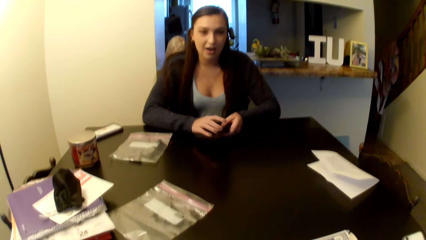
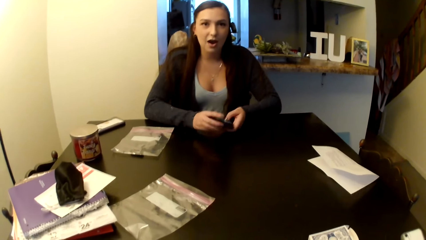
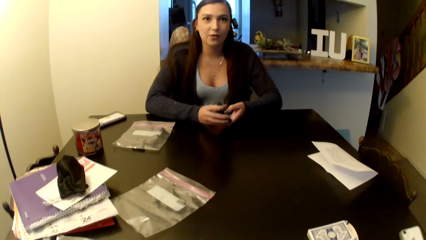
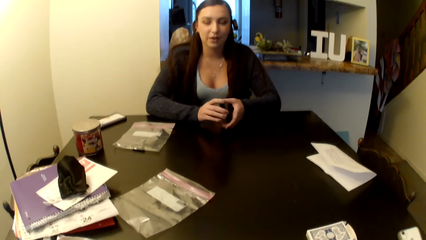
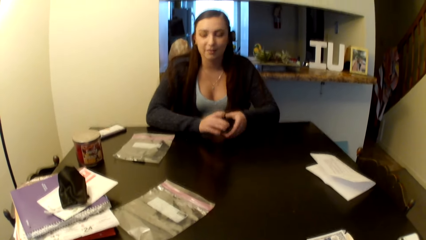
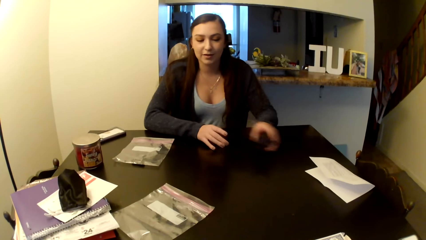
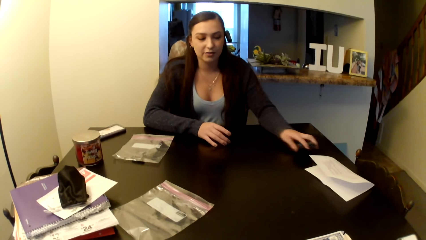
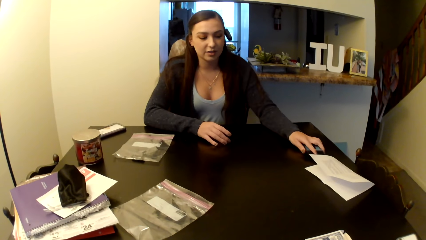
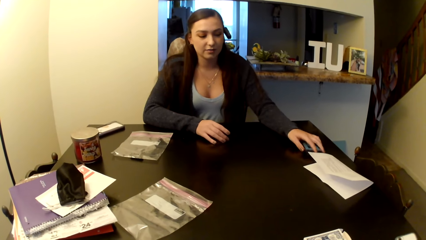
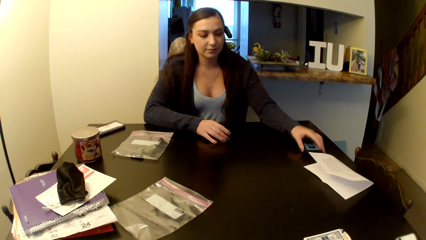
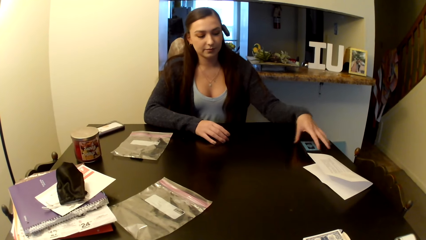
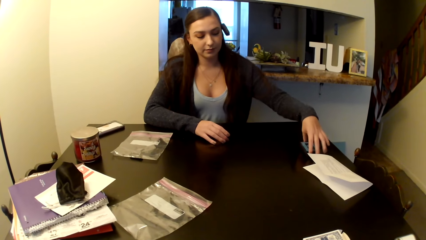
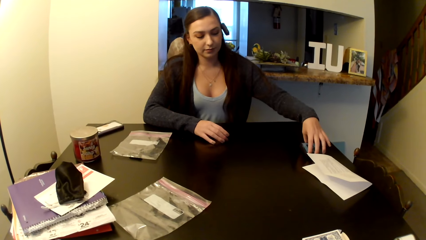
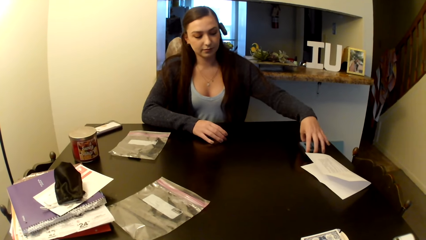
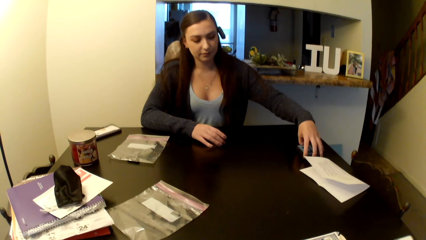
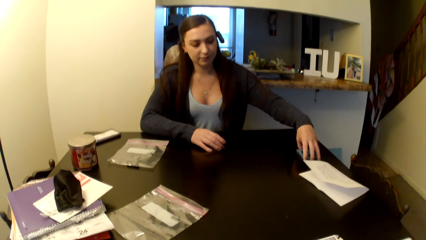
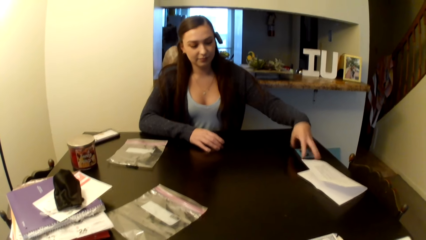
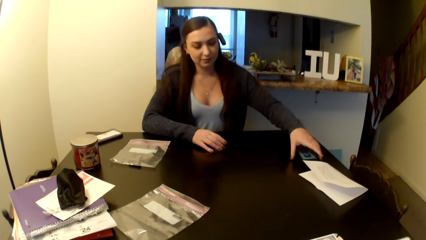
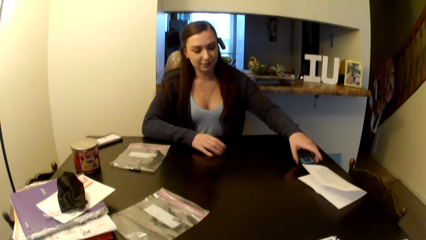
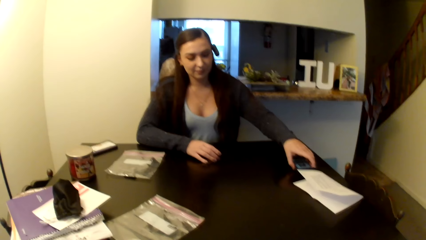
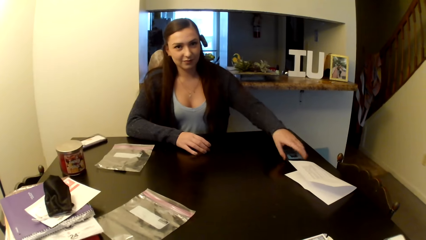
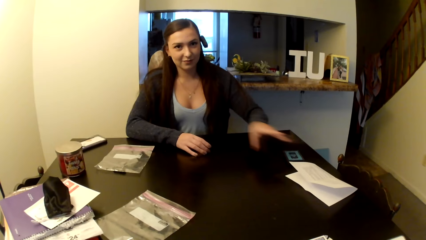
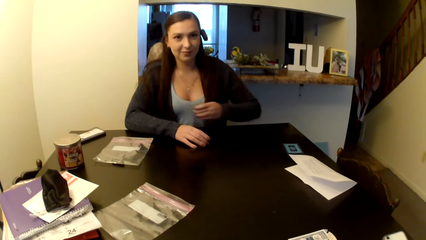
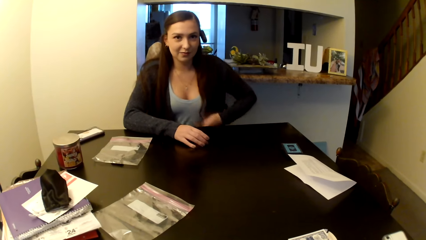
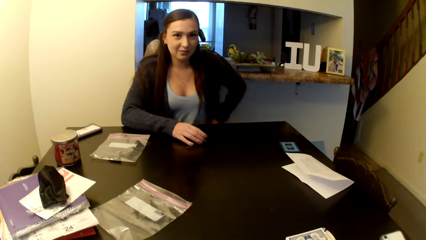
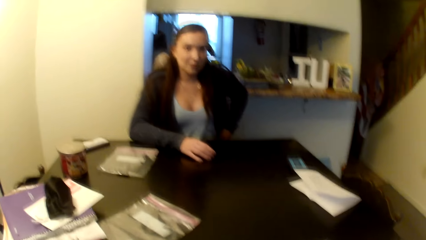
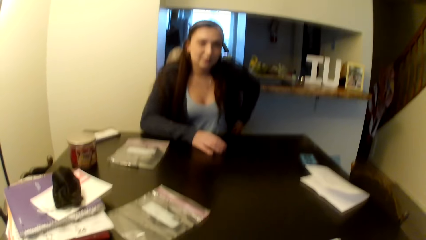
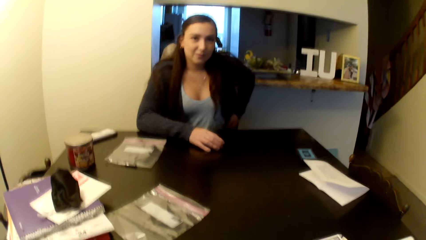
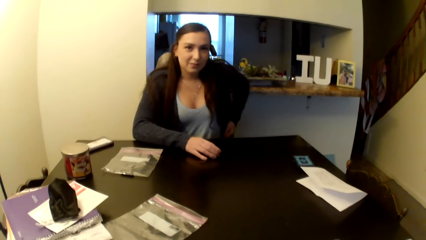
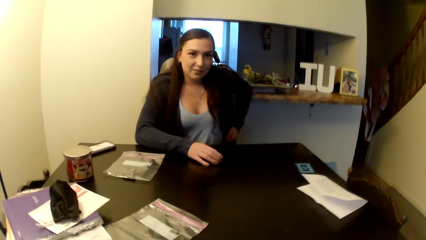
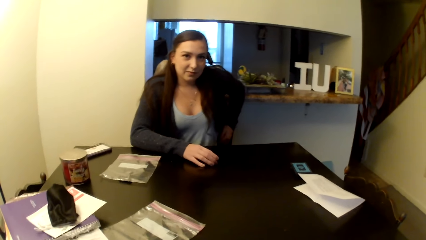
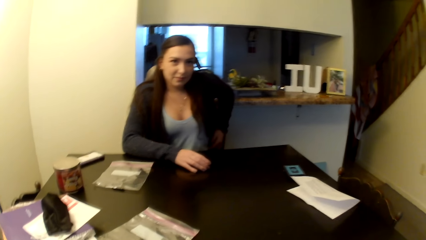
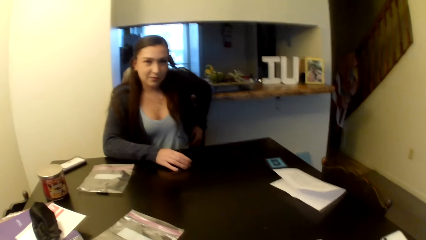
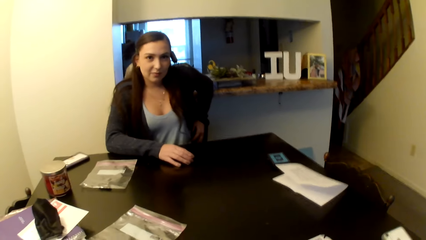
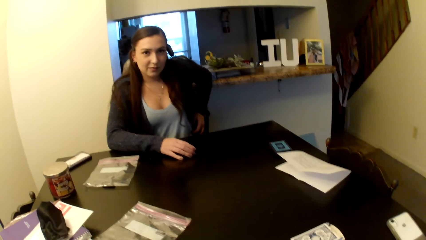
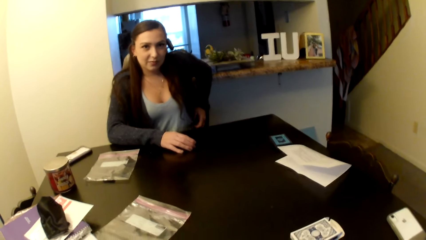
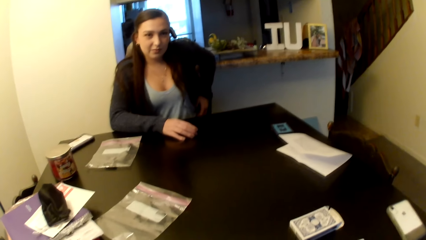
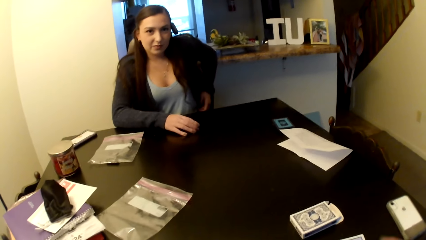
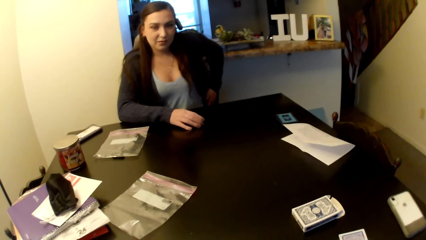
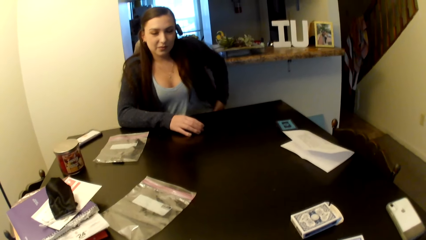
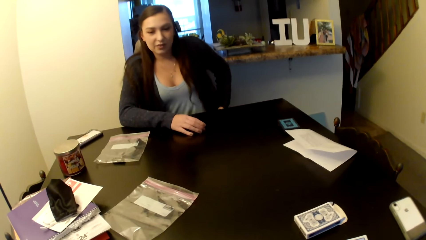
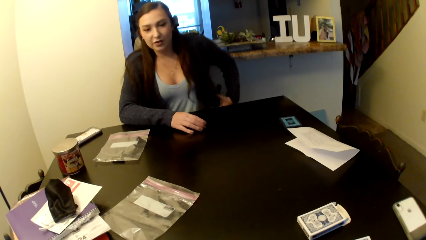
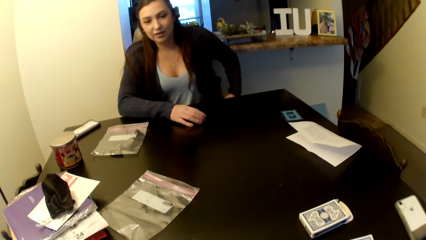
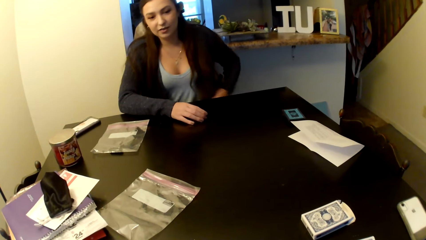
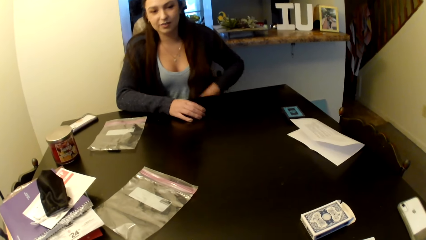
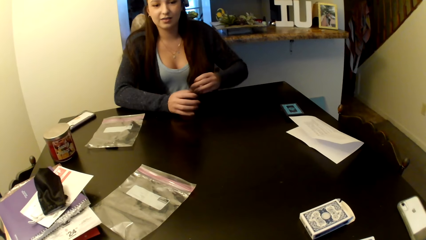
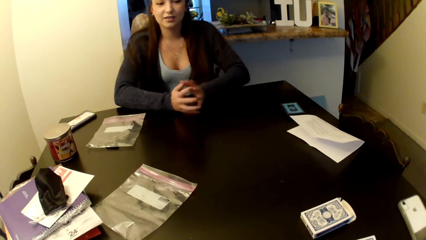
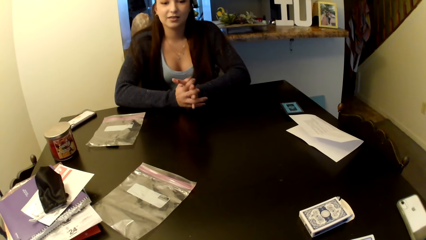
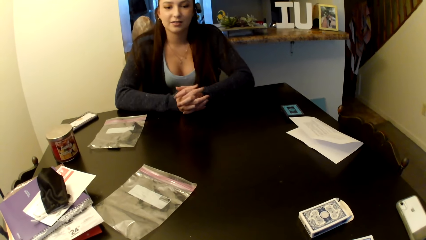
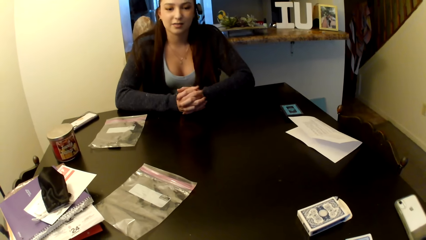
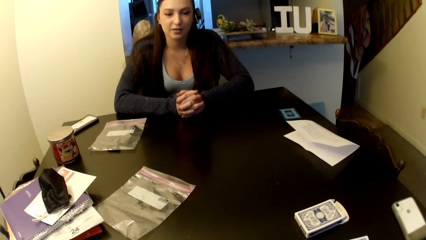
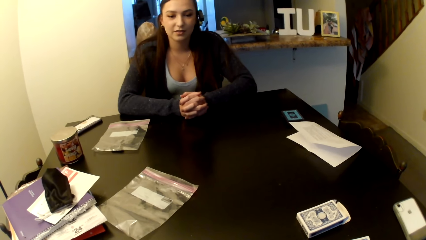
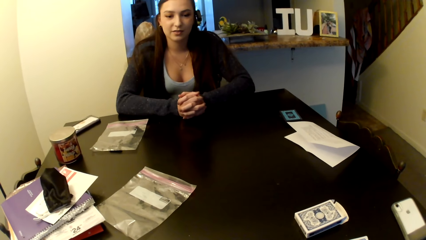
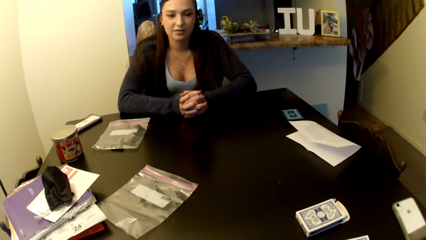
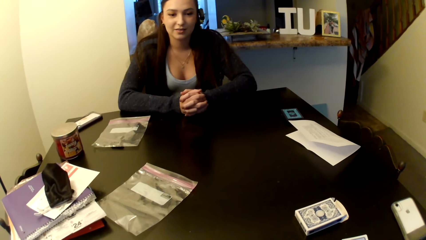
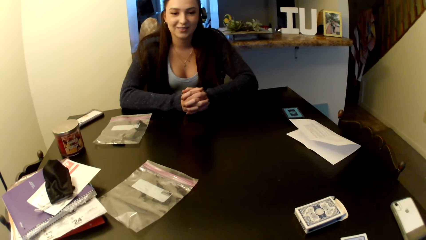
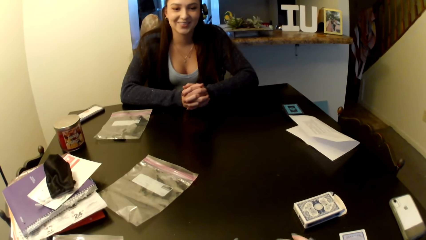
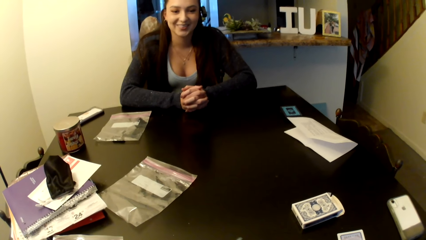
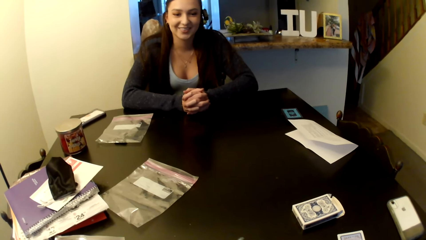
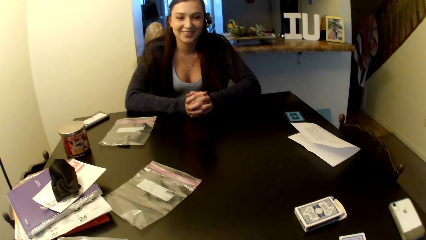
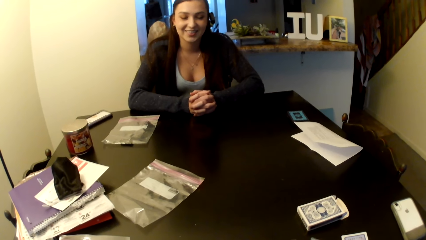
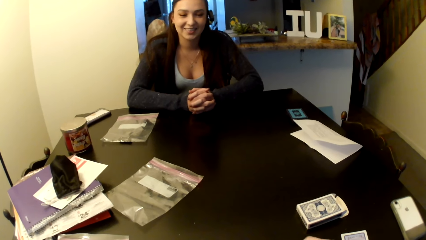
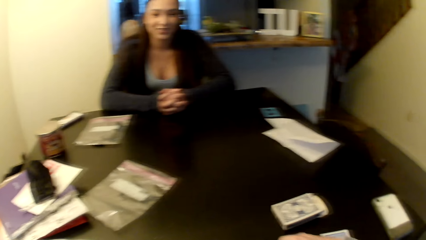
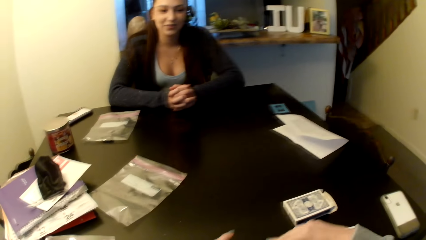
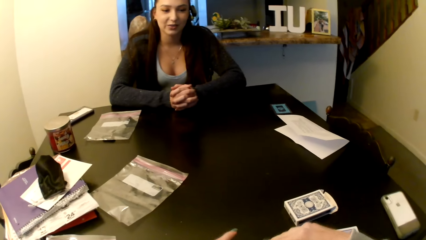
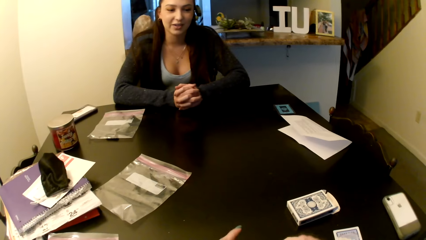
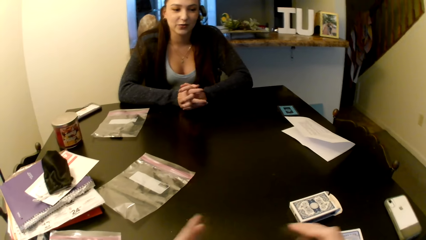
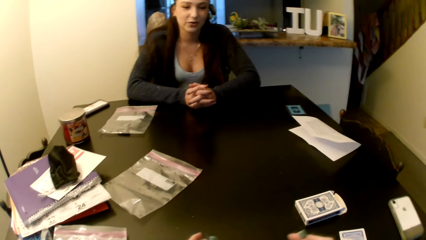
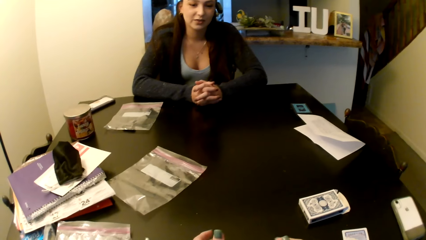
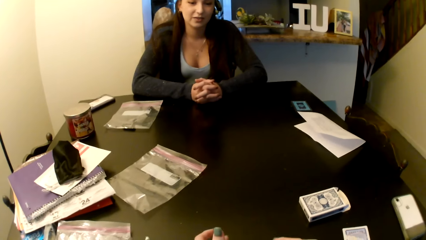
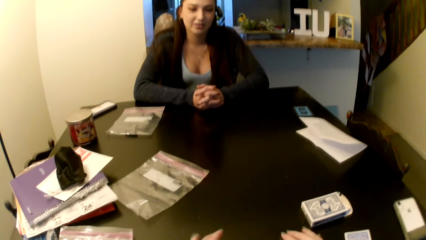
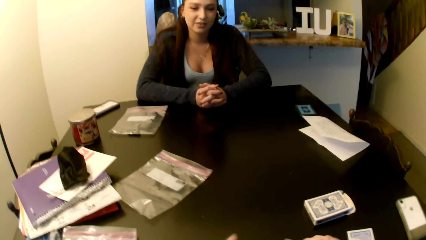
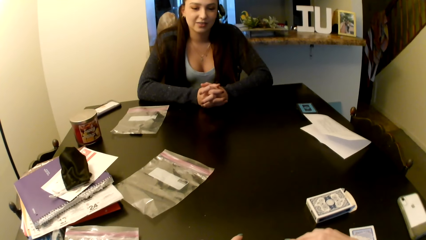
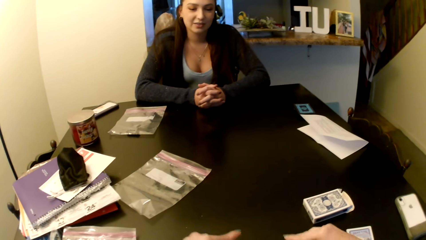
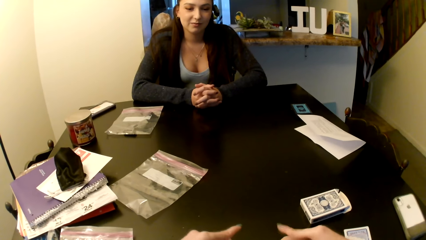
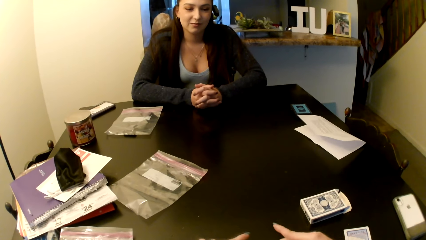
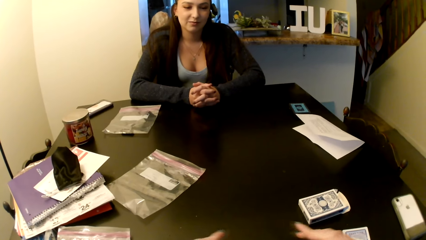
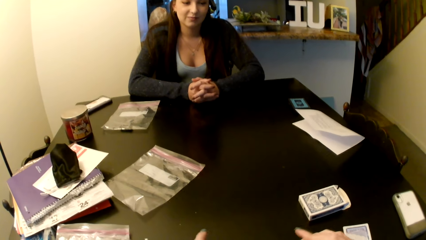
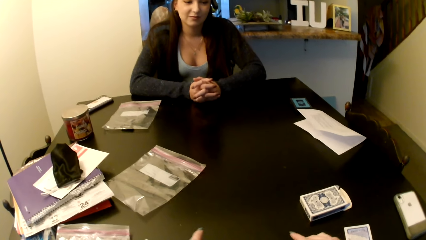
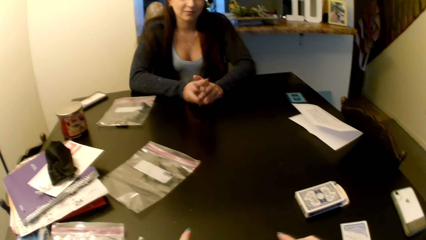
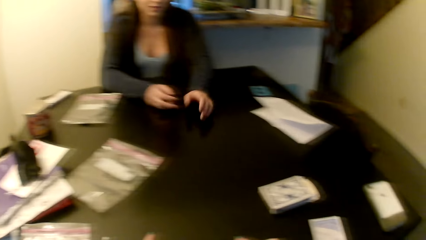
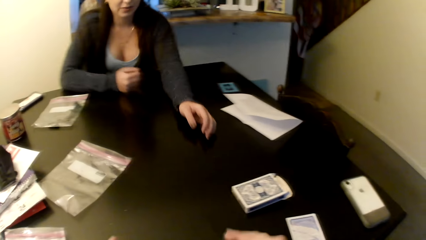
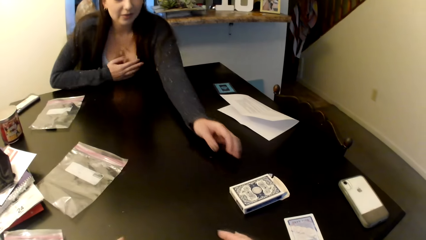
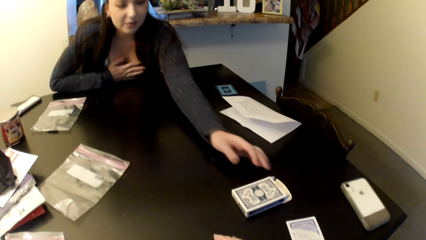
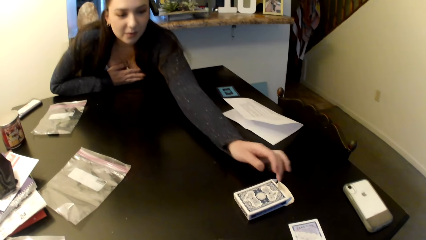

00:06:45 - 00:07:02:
A woman puts the cards on the table.
